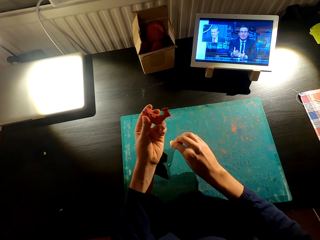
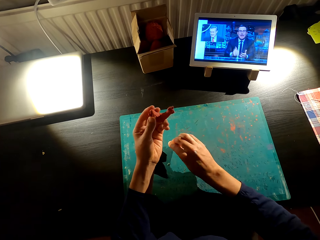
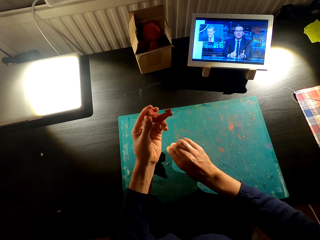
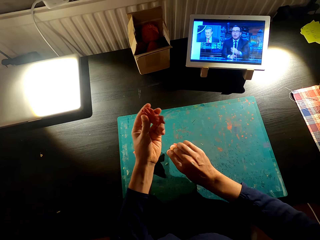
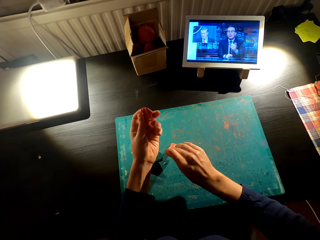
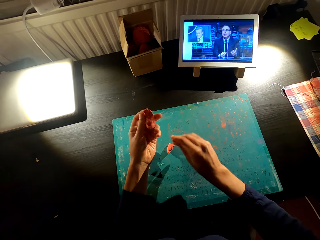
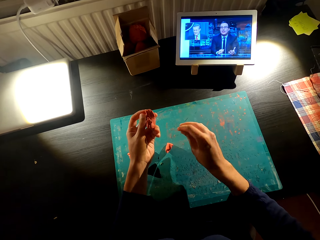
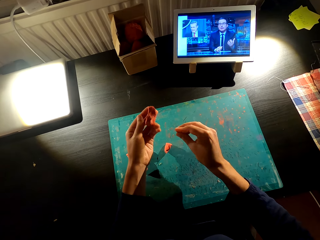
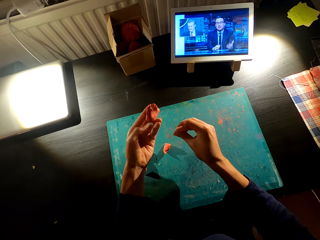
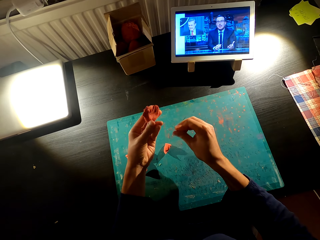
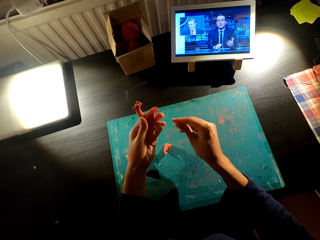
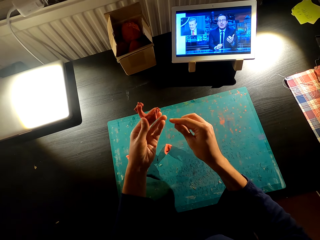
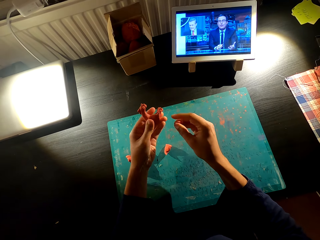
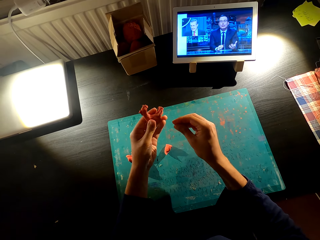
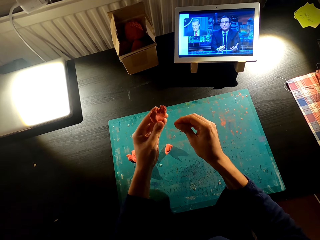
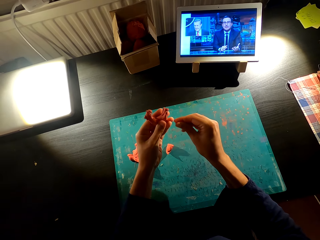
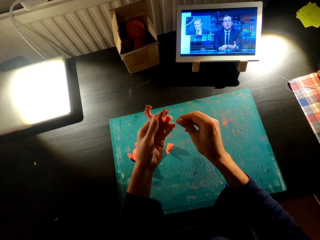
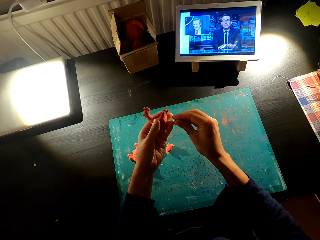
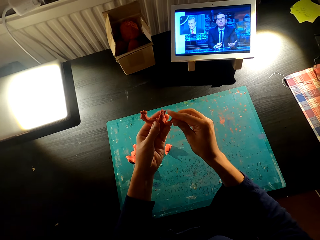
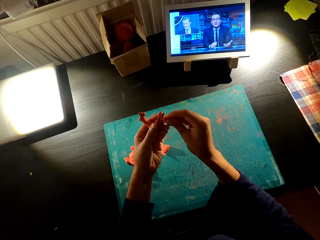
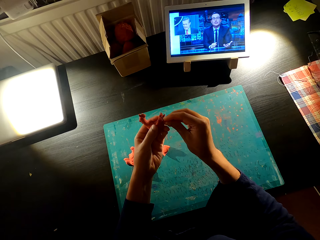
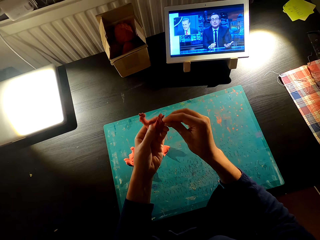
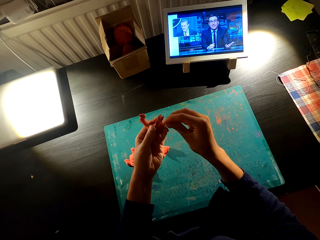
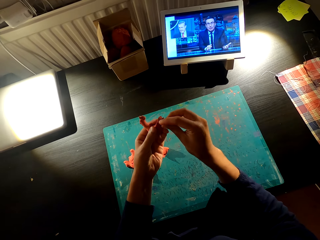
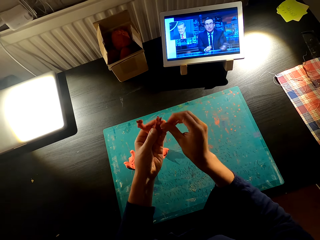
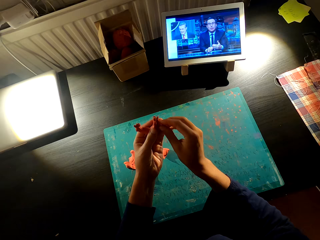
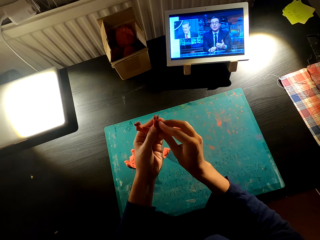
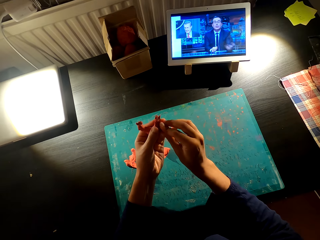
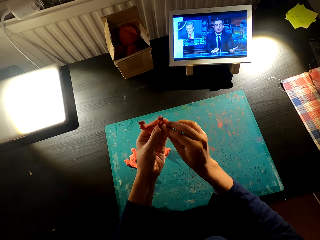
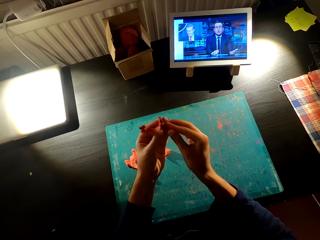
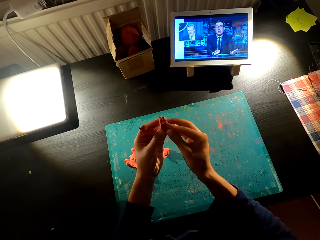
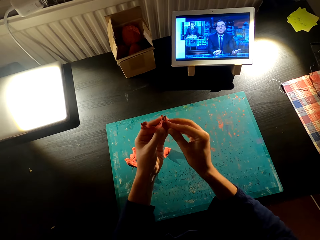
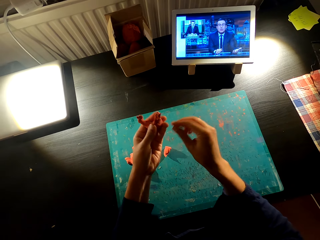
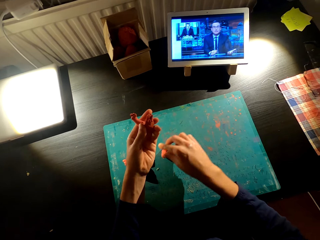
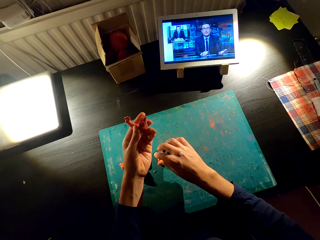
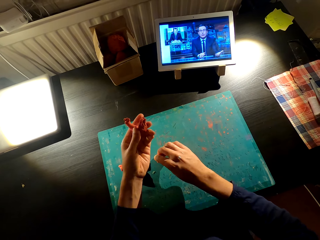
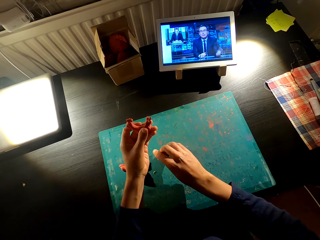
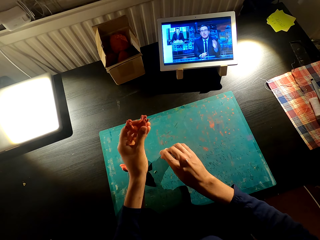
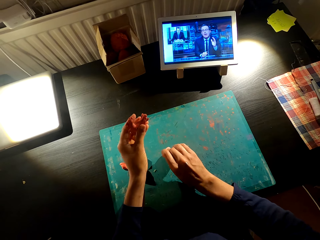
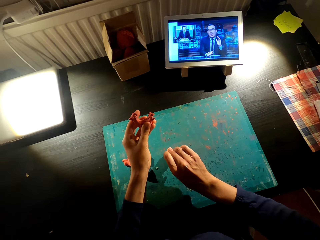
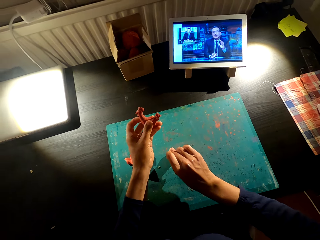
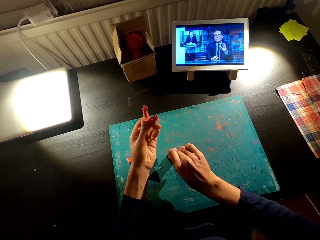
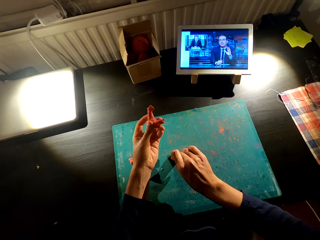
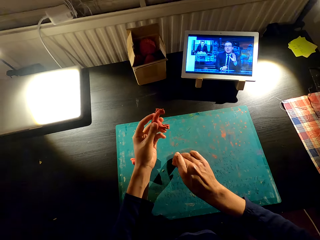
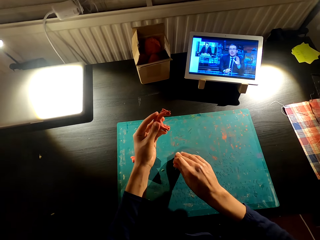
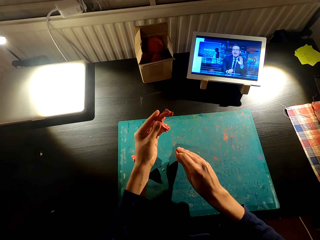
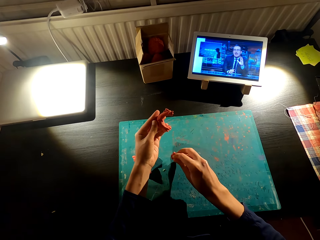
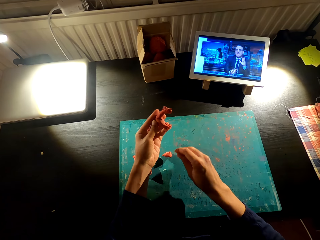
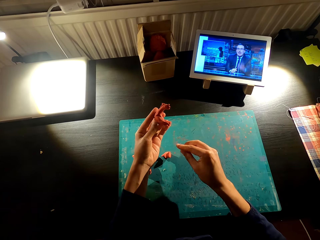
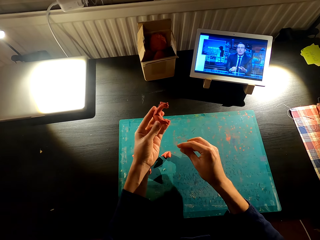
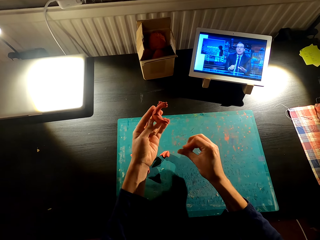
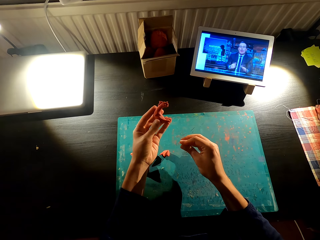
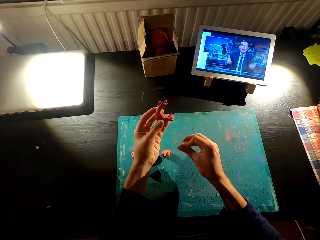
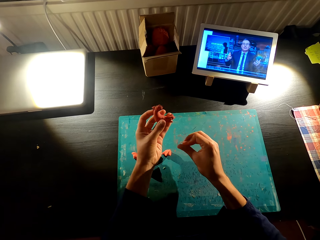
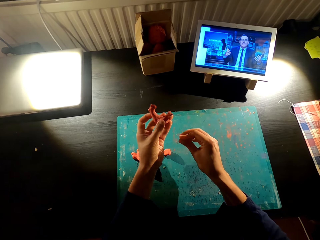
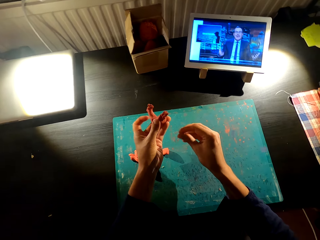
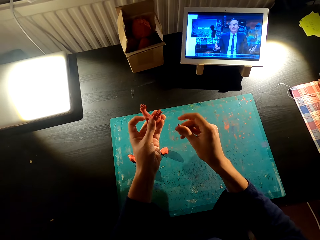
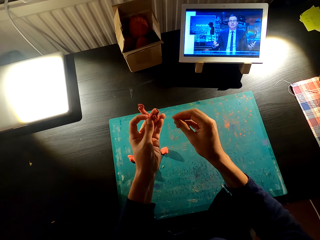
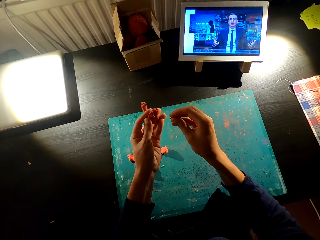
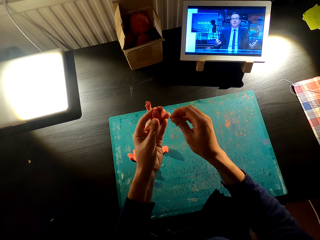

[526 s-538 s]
The camera wearer picks up the model on the table. They cut the model. They make the toy with the model. They watch the video on the tablet. They cut the model on the table. They watch the video on the tablet.

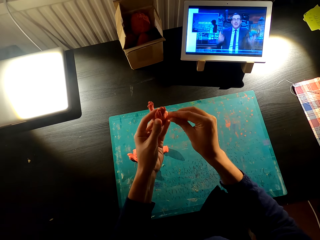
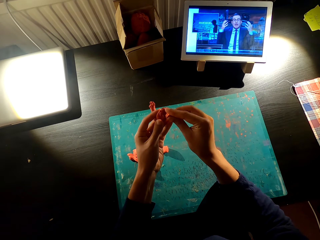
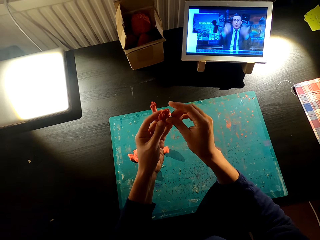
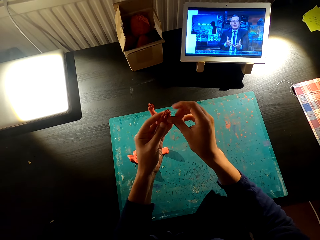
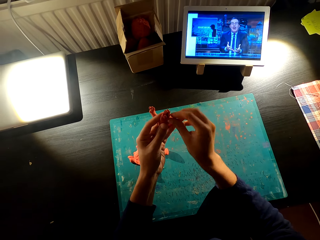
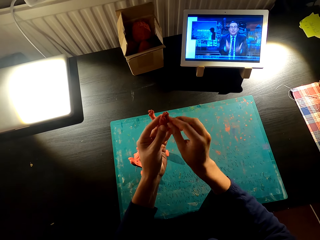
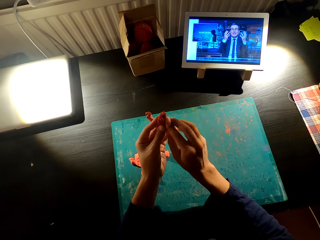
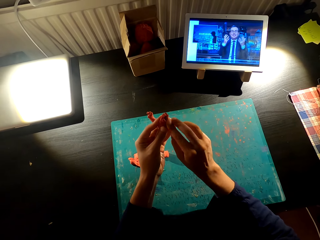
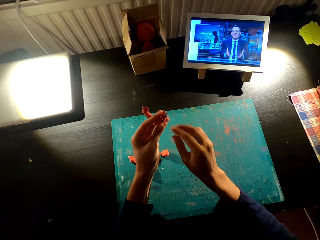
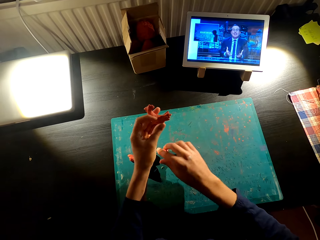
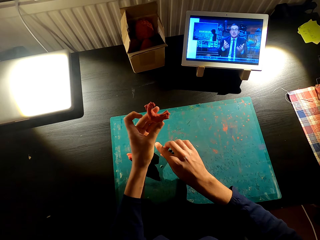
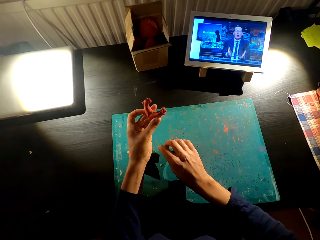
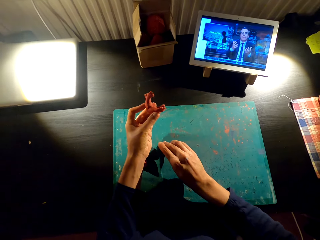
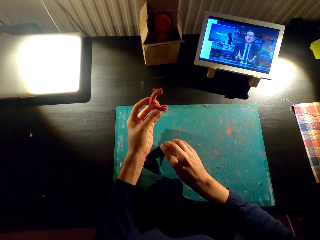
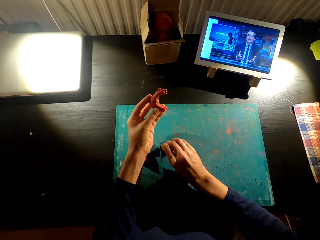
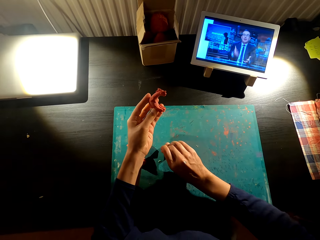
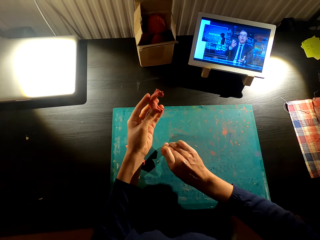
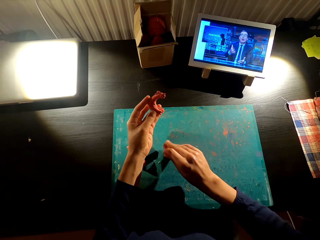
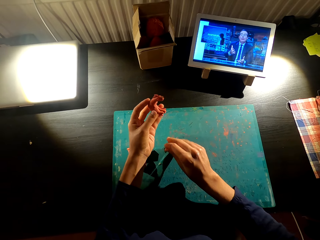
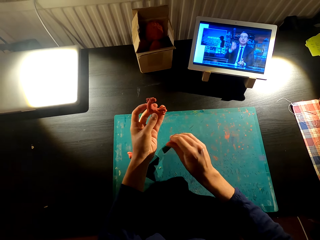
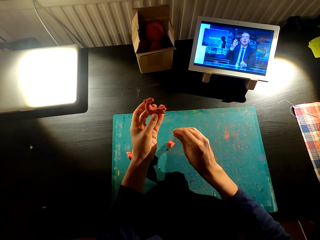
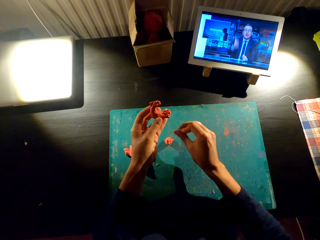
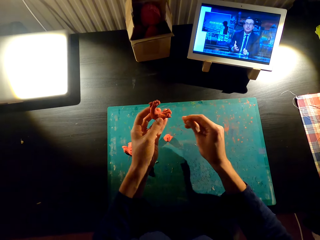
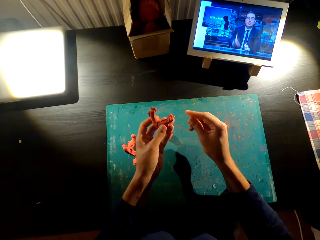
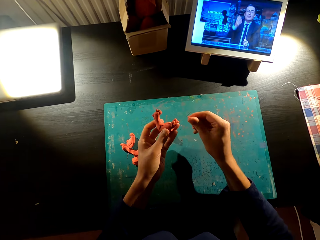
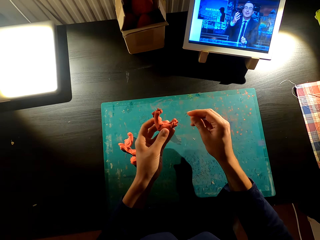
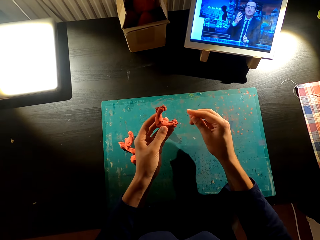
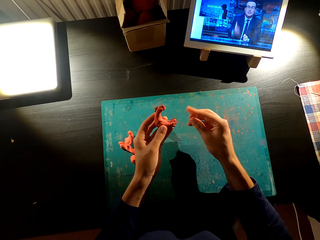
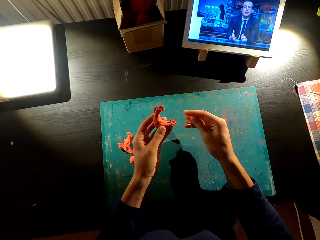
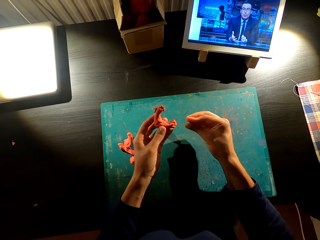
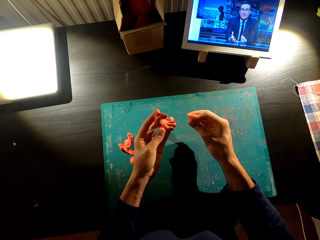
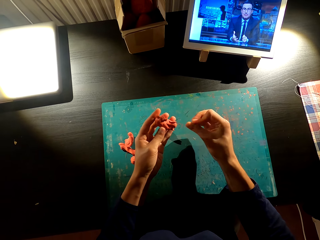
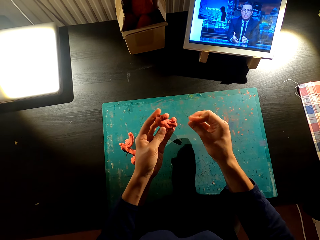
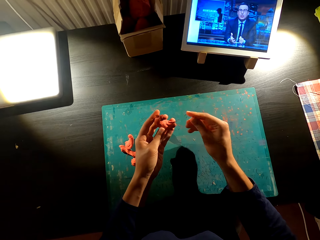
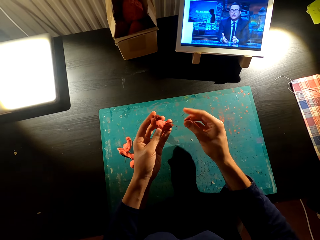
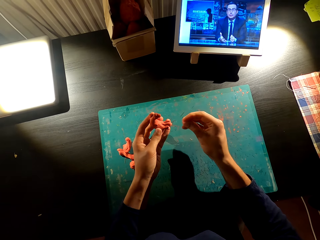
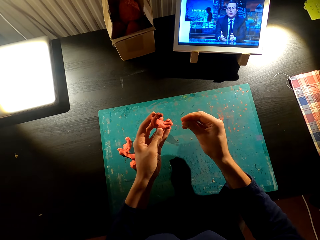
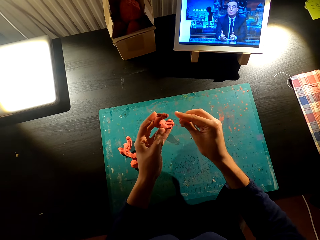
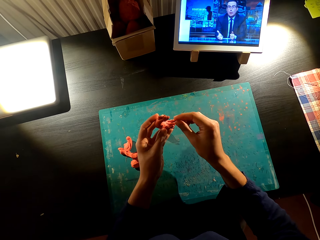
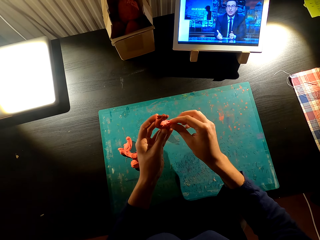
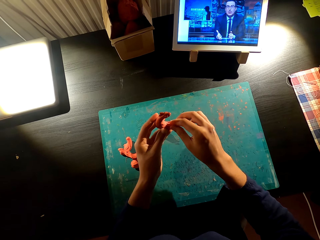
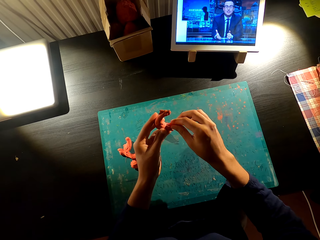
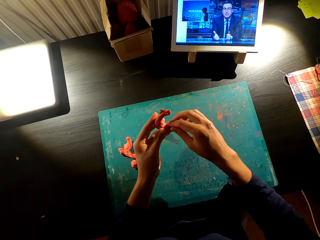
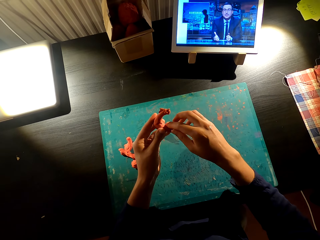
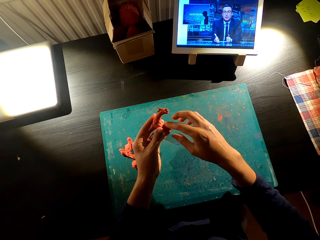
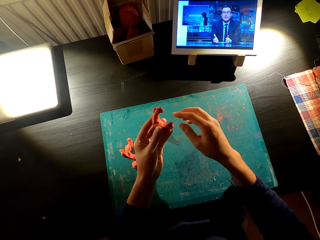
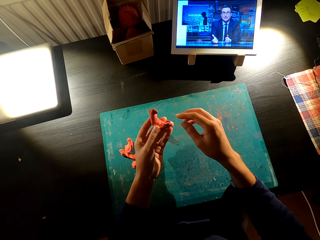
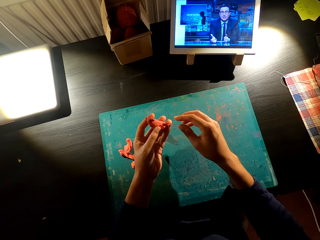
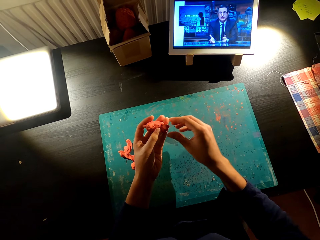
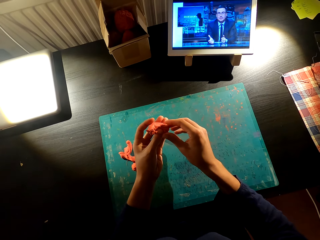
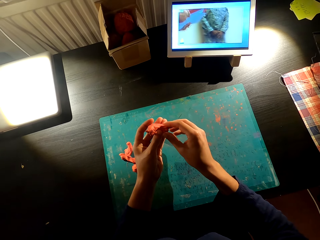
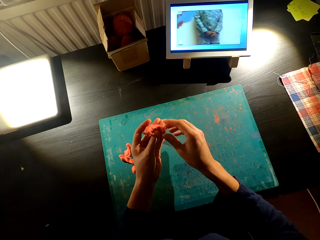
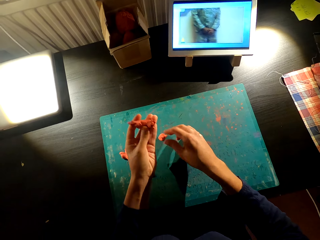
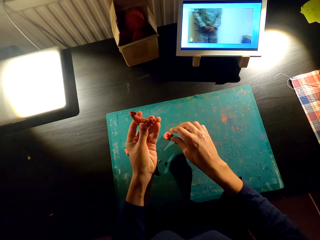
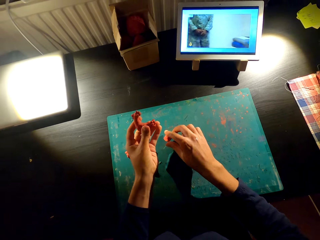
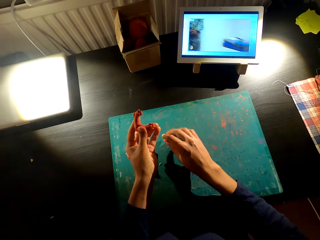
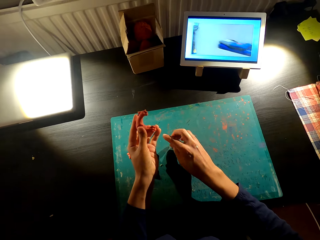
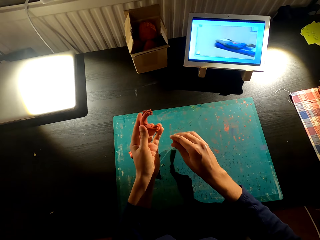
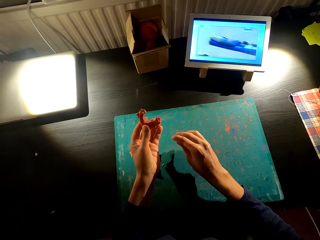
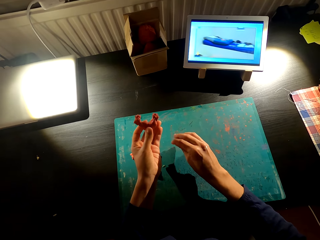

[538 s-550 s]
The camera wearer fixes the toy with the model. They cut the model. They watch the video on the phone.
